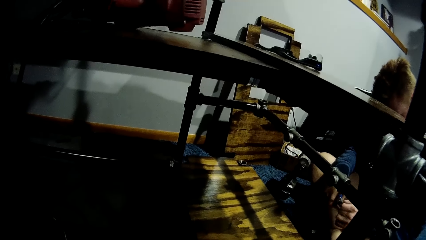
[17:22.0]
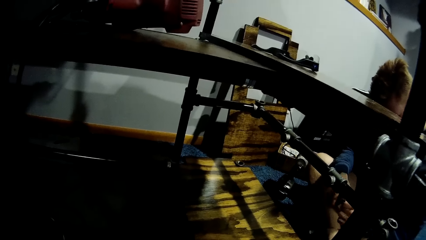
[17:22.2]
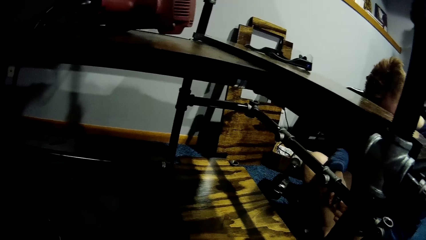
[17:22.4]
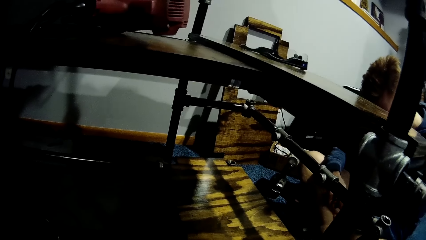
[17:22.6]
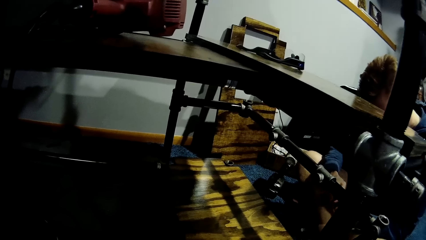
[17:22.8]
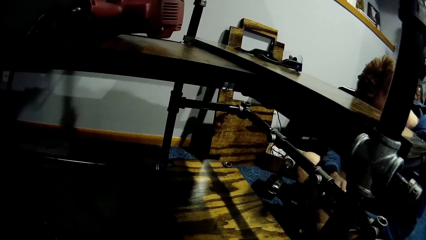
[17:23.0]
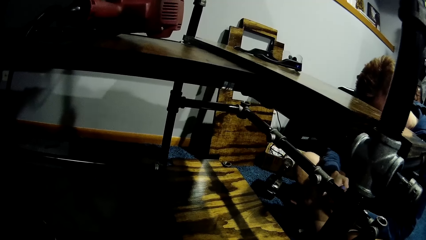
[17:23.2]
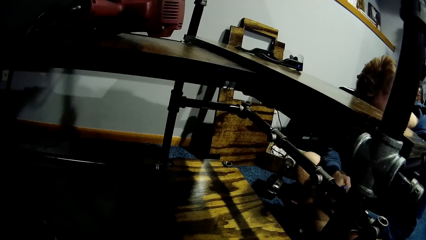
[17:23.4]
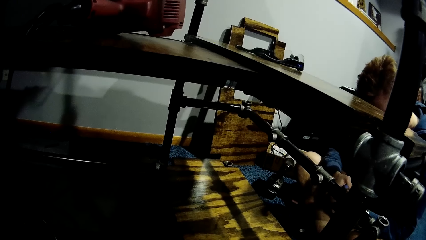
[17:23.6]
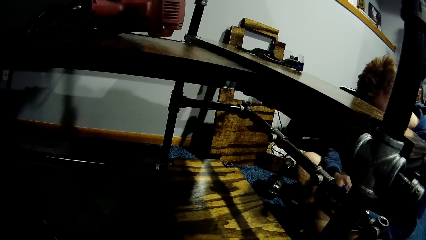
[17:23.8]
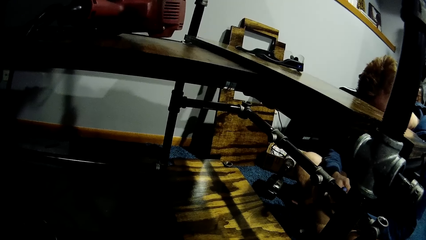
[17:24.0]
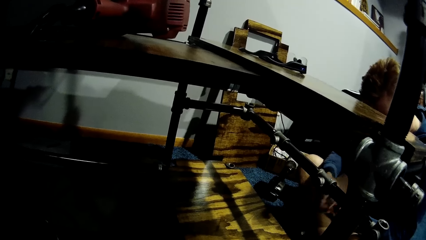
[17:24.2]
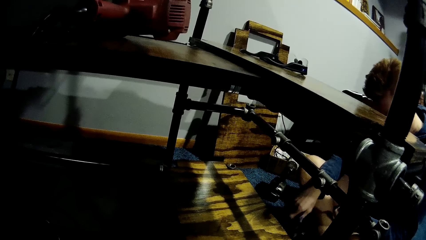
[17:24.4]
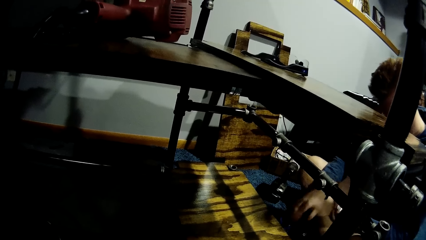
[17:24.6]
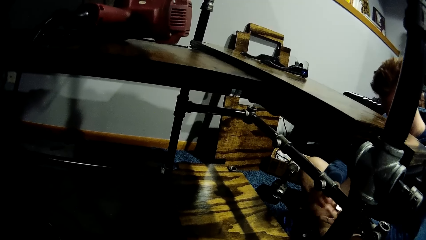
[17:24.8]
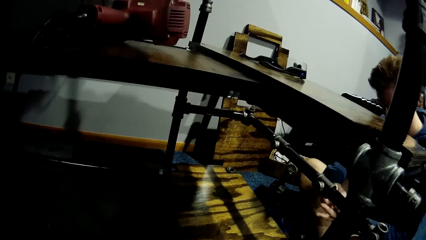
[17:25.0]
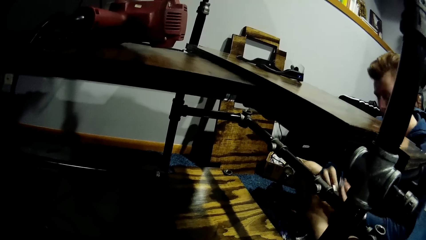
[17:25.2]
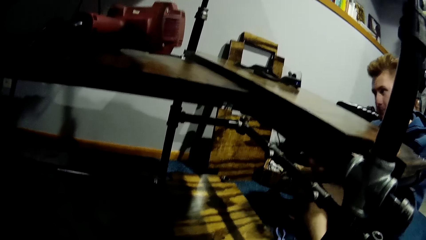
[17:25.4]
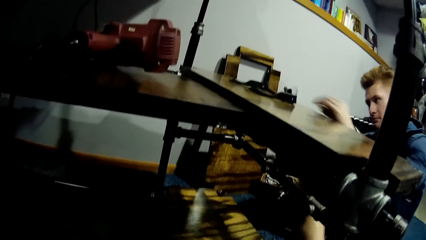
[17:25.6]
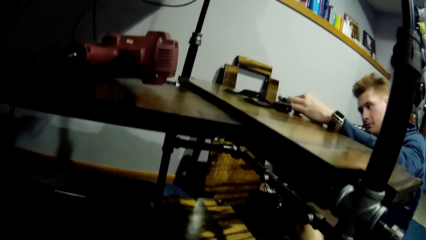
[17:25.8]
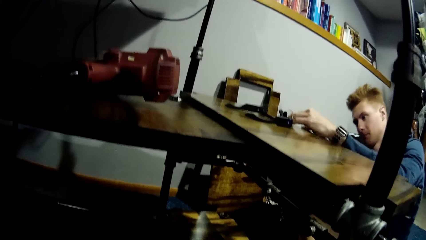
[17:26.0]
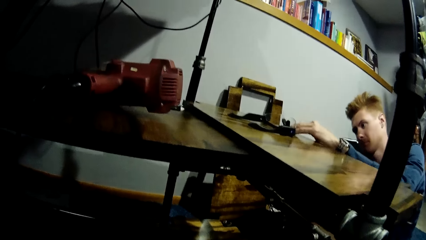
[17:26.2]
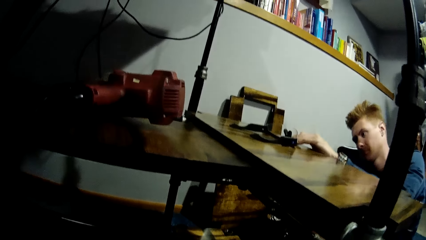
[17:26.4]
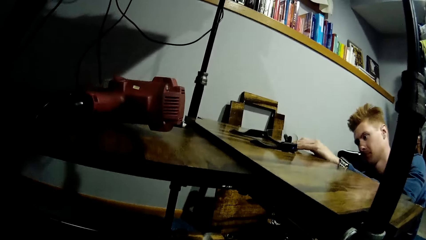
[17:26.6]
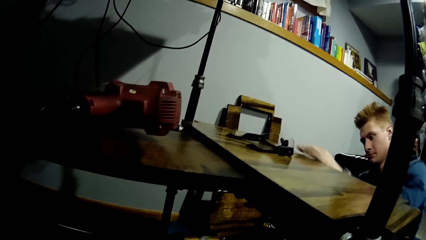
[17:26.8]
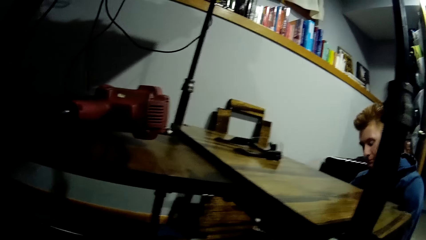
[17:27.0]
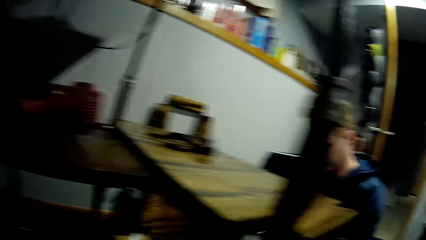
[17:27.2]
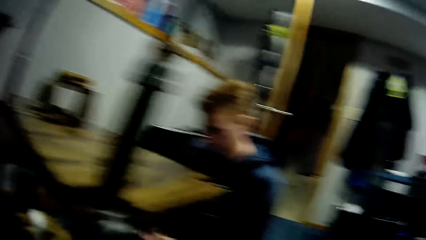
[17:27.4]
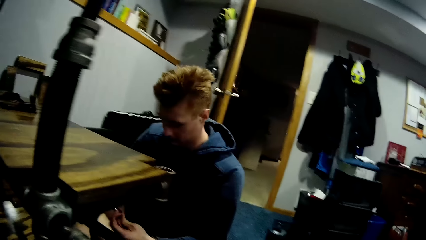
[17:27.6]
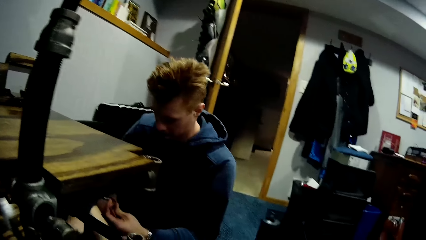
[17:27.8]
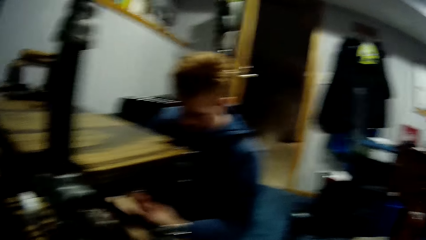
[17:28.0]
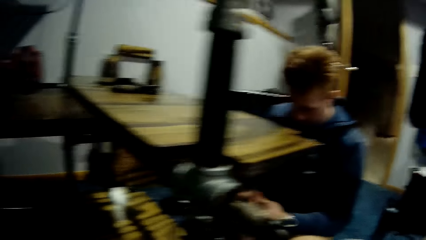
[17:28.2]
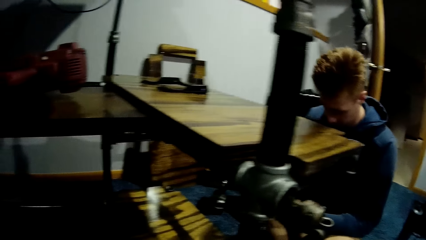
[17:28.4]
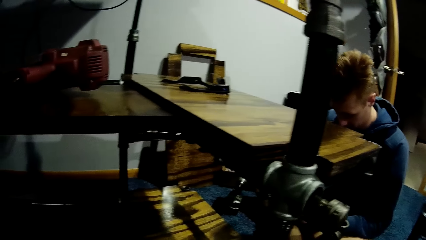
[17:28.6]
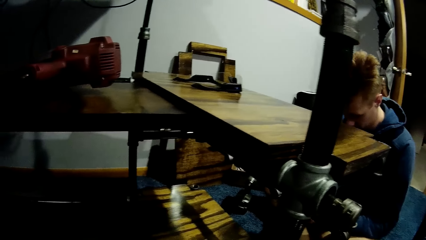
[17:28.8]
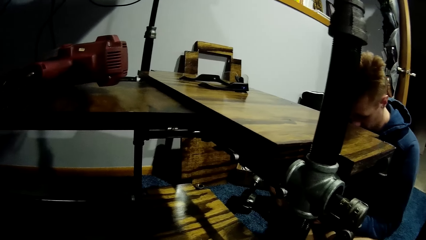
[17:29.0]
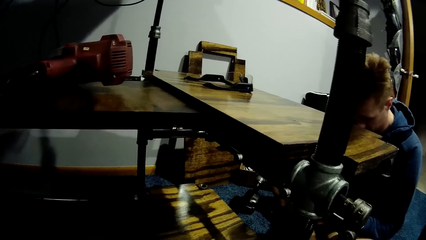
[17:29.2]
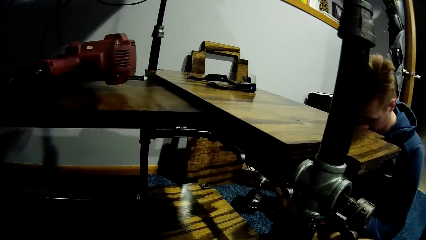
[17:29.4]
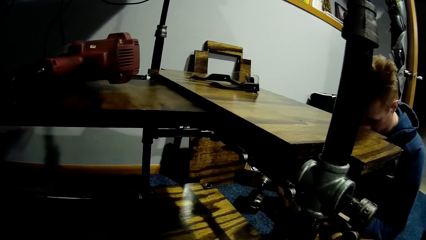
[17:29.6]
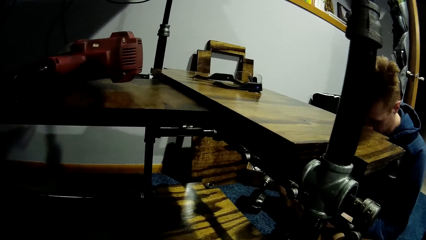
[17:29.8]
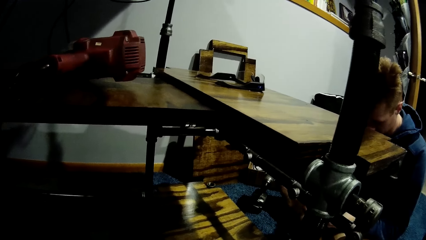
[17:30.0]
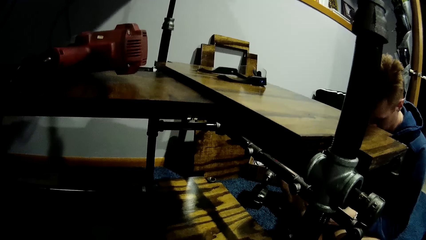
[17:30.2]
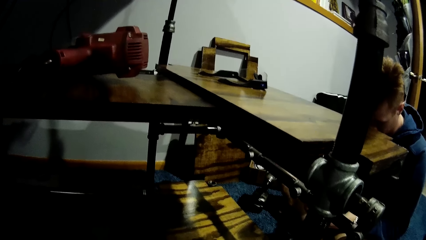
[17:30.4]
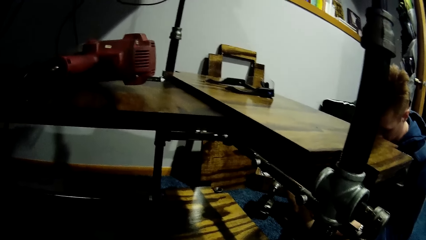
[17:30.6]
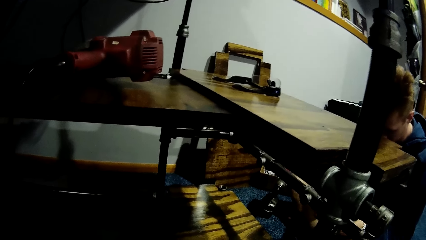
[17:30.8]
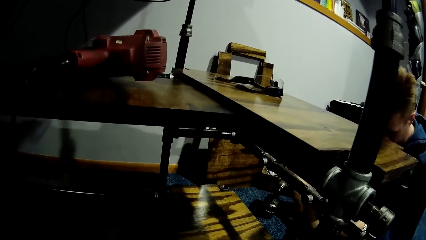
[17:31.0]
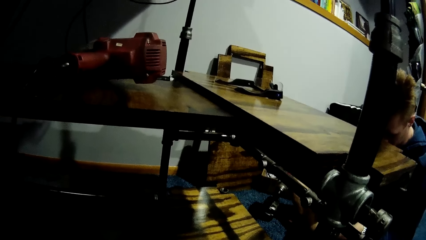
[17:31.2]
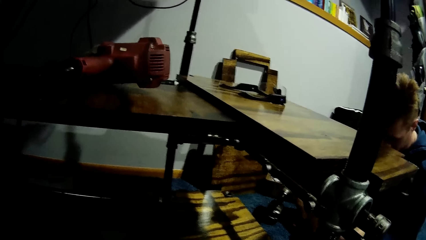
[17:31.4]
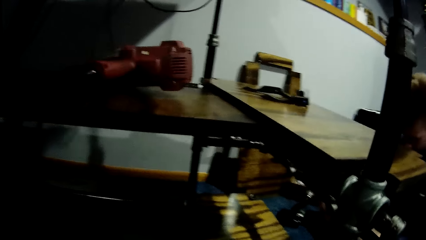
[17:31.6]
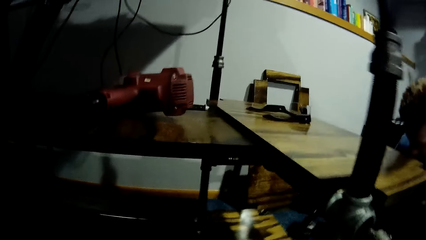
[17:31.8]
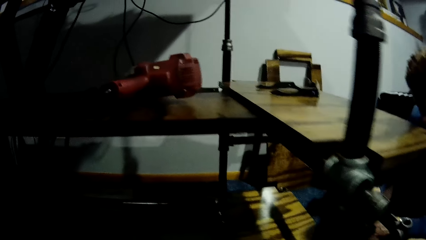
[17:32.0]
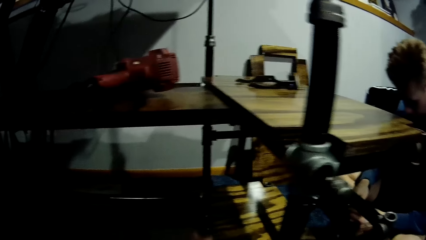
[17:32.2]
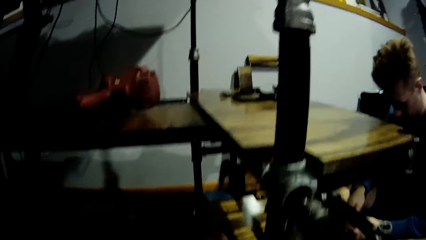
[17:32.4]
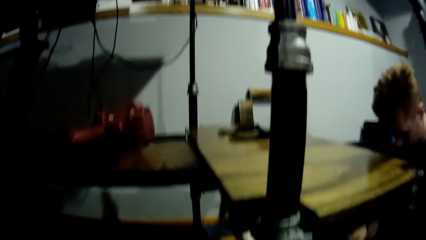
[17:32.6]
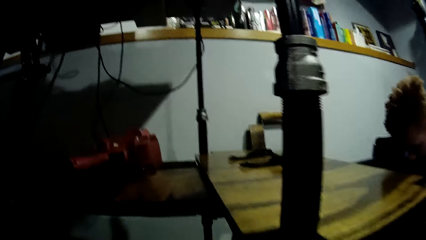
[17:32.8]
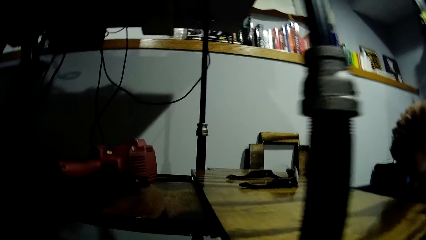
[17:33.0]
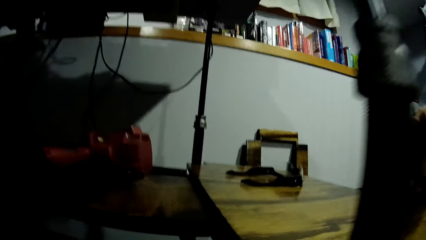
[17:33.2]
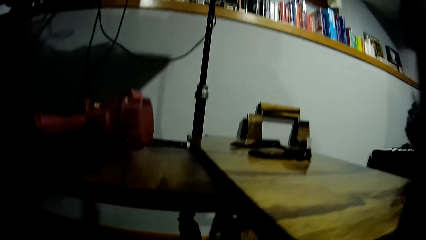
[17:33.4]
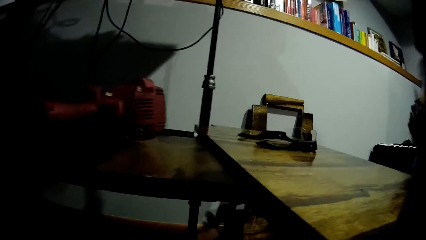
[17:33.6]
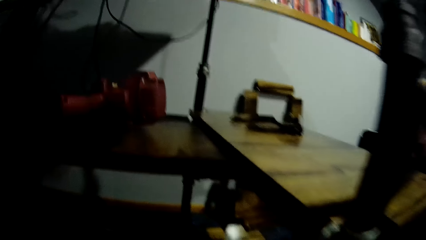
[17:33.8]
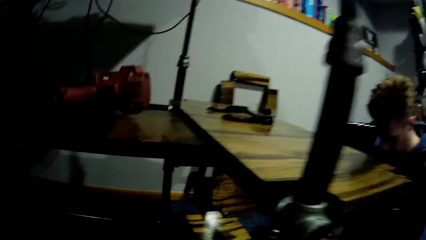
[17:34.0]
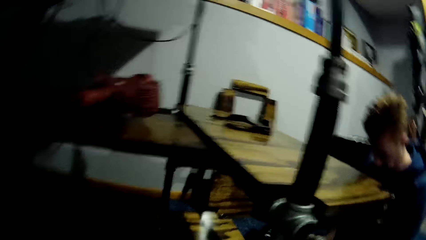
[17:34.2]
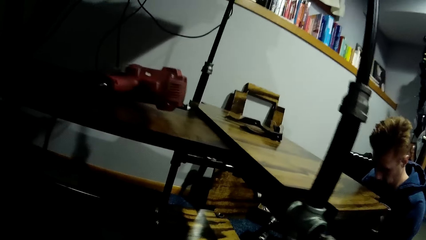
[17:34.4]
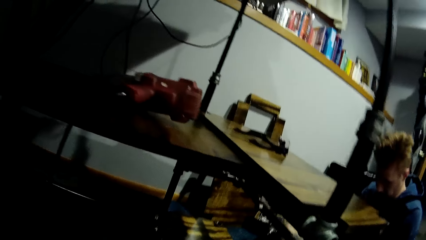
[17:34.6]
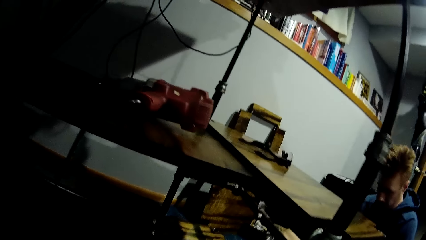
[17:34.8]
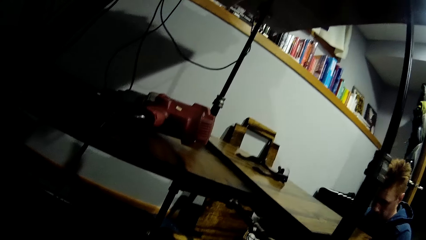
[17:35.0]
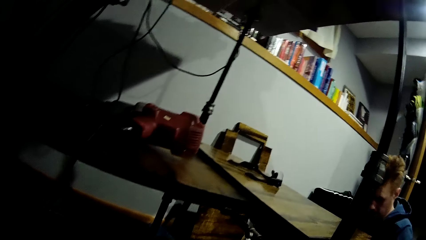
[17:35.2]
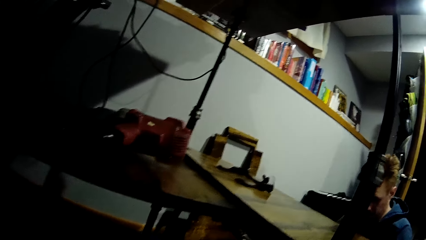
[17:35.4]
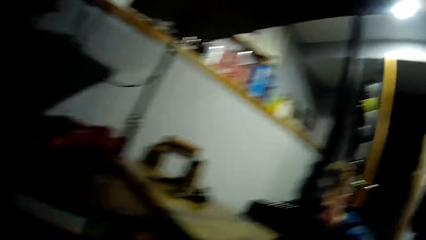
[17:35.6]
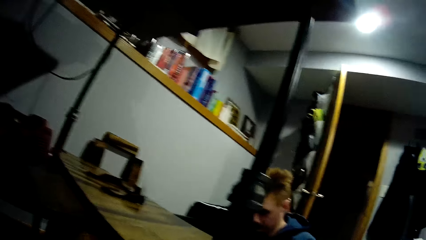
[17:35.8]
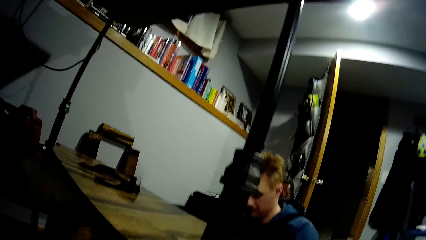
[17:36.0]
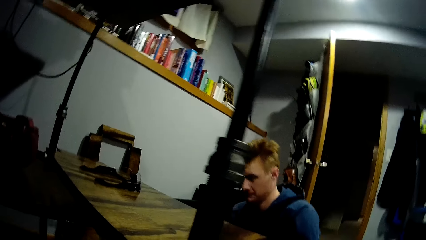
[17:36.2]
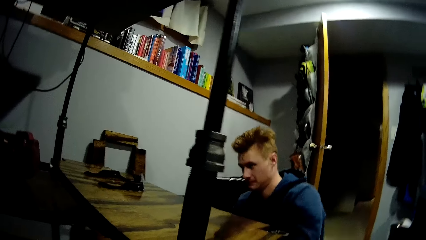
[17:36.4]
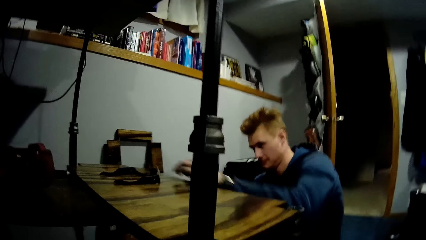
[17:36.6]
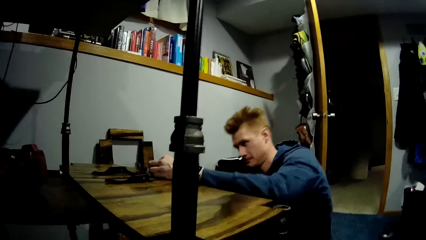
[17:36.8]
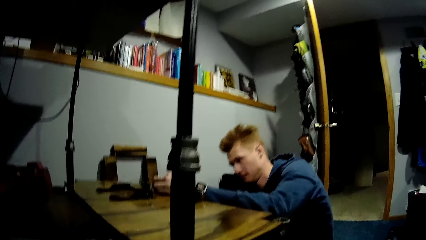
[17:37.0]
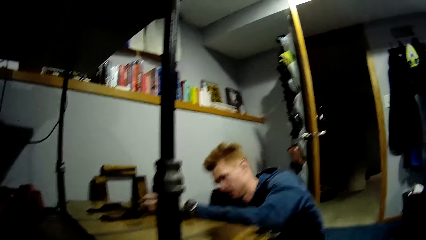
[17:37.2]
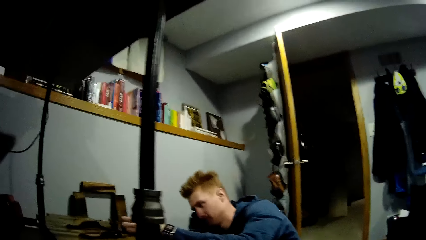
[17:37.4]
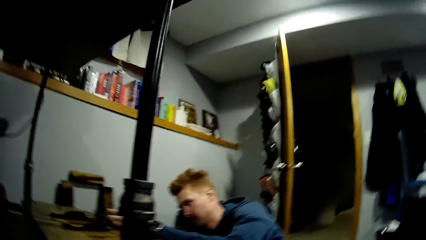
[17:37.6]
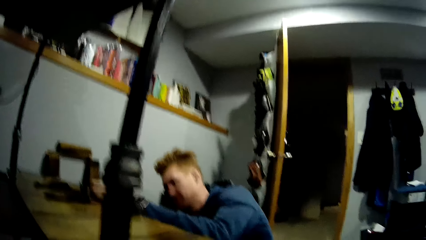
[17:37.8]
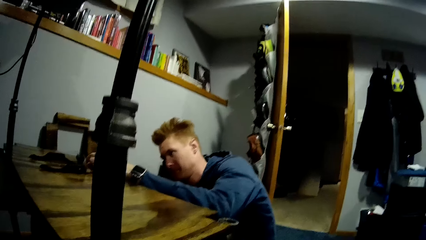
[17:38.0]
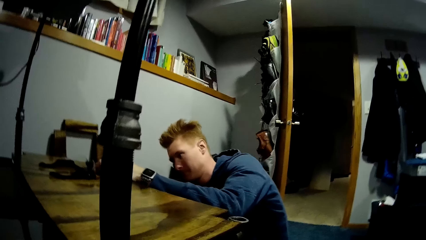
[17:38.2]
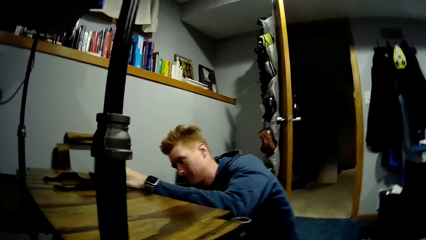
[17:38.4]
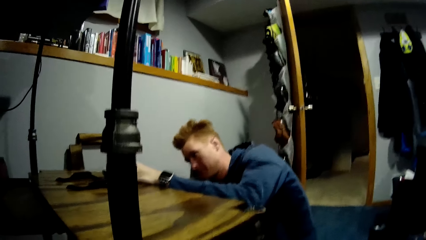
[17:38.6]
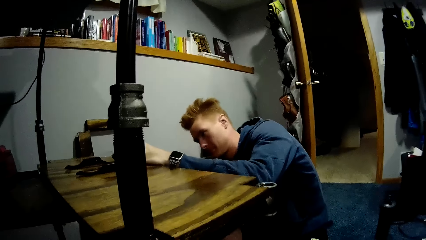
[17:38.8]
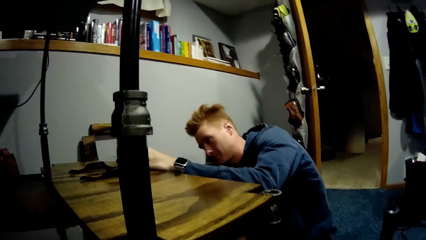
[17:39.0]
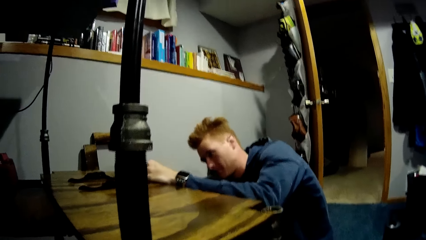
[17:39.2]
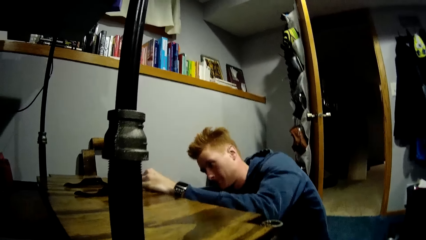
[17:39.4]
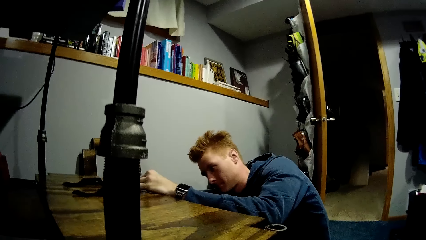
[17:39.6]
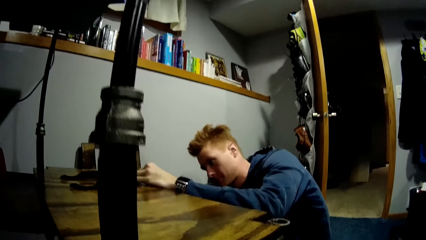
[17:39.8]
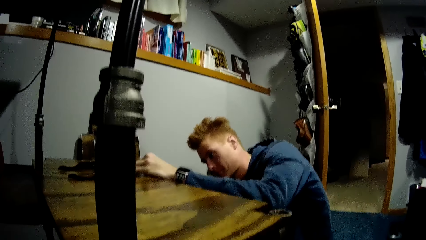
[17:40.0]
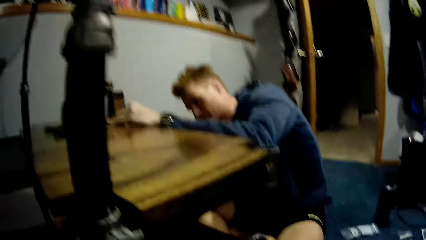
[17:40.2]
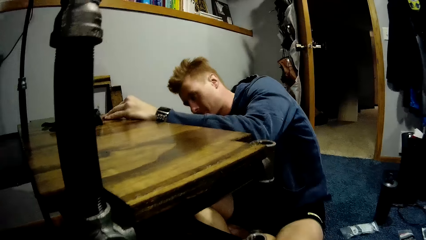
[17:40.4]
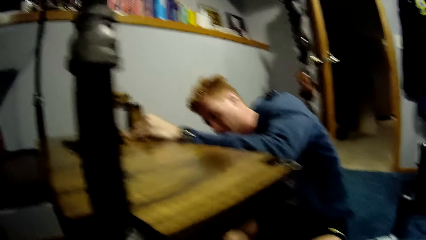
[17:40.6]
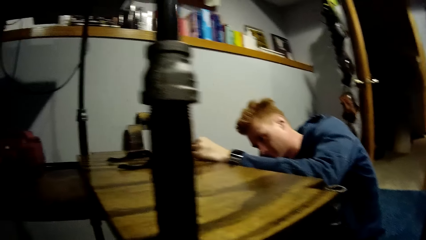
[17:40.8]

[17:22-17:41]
The man drops the scissors or pliers on the floor. He places his left hand on the tray rack, fixes the pipe holder to the board, and stares at the pipe holder. He places his left hand on the tray rack again and fixes the pipe holder to the board.
